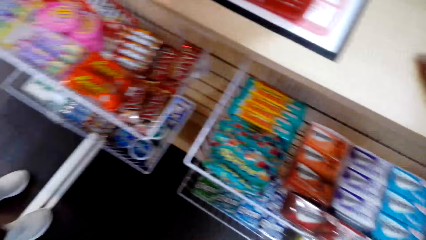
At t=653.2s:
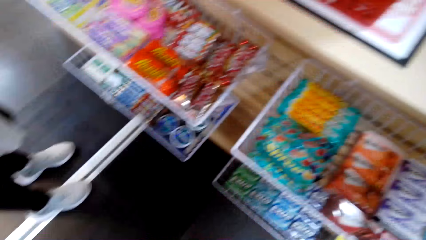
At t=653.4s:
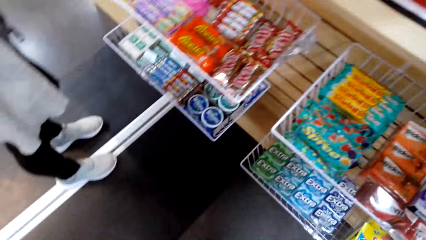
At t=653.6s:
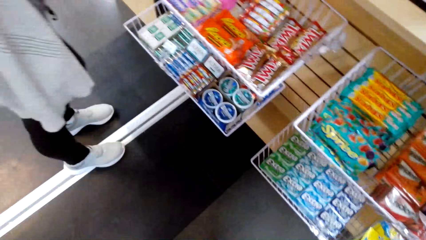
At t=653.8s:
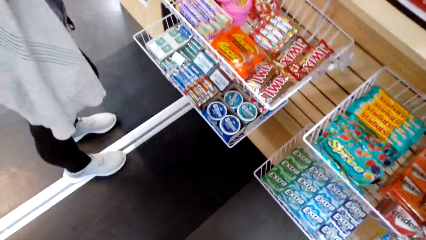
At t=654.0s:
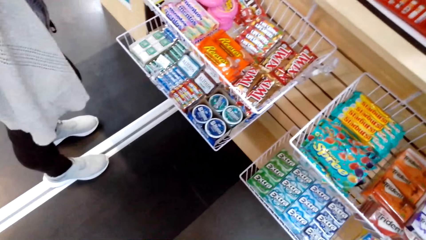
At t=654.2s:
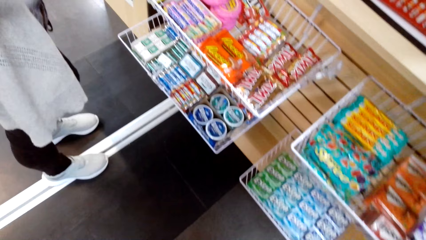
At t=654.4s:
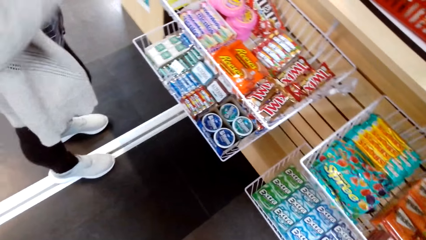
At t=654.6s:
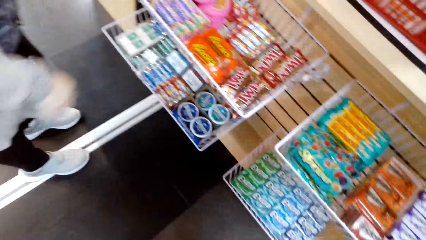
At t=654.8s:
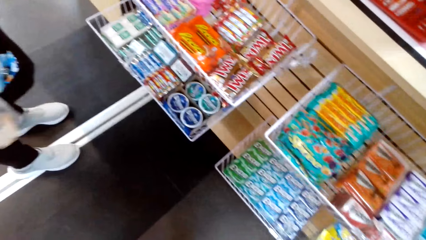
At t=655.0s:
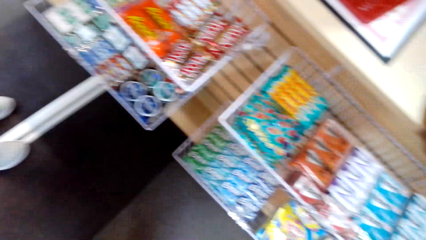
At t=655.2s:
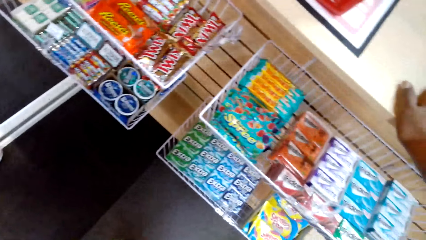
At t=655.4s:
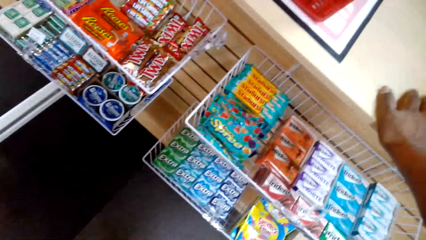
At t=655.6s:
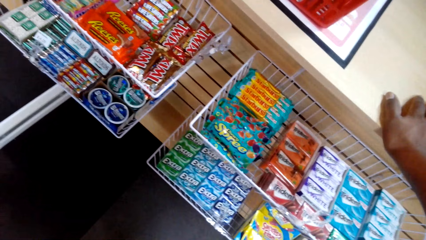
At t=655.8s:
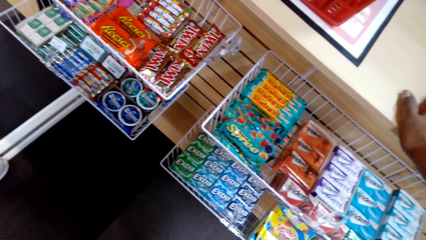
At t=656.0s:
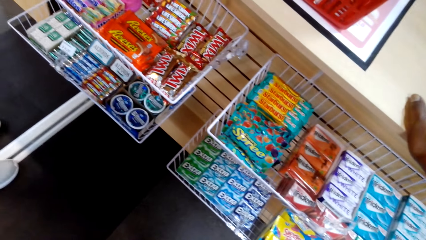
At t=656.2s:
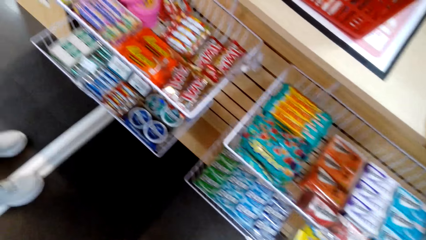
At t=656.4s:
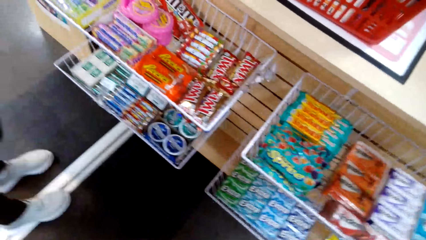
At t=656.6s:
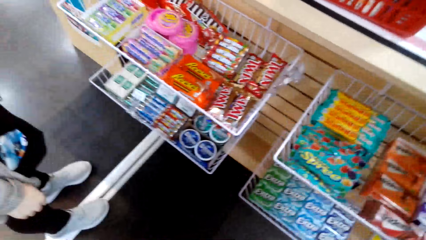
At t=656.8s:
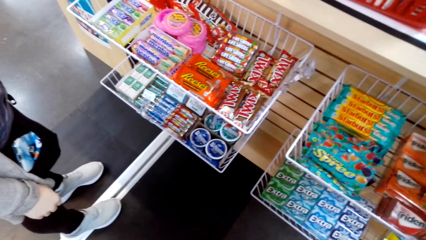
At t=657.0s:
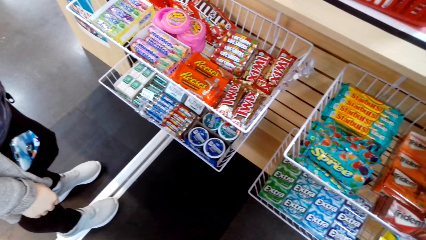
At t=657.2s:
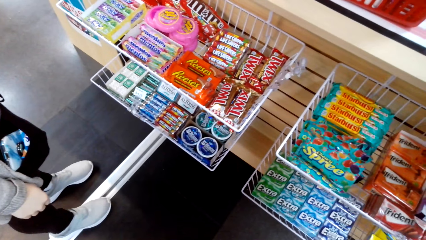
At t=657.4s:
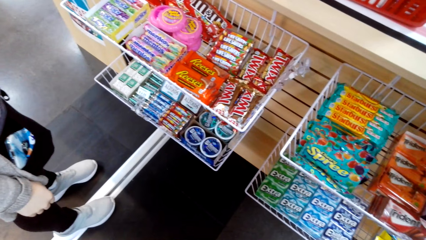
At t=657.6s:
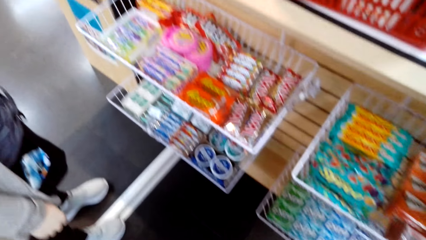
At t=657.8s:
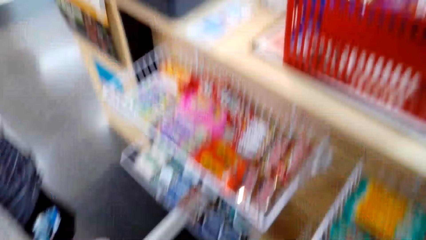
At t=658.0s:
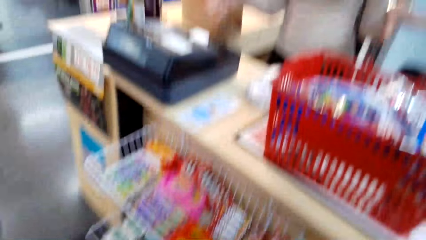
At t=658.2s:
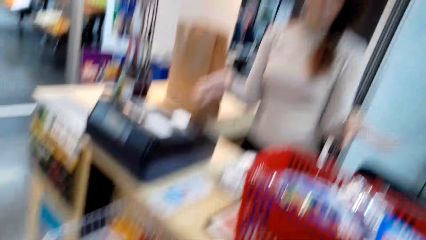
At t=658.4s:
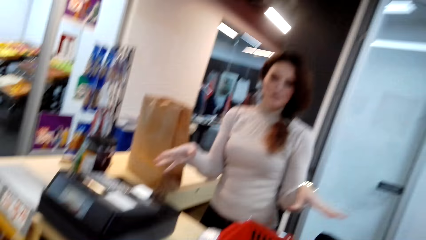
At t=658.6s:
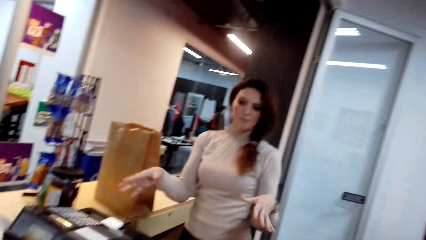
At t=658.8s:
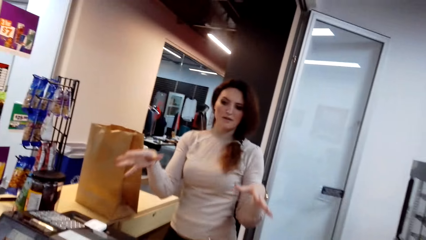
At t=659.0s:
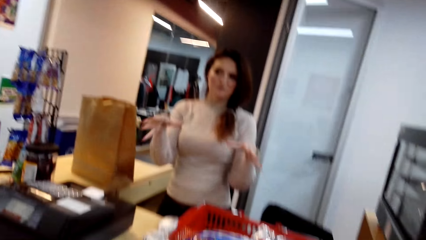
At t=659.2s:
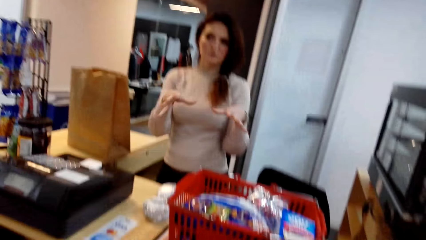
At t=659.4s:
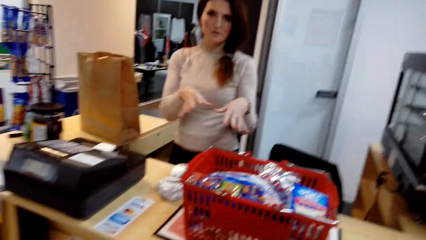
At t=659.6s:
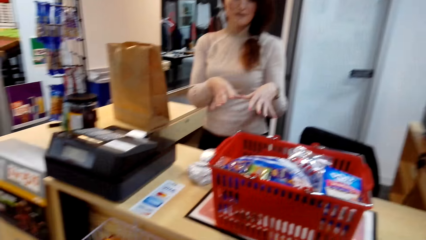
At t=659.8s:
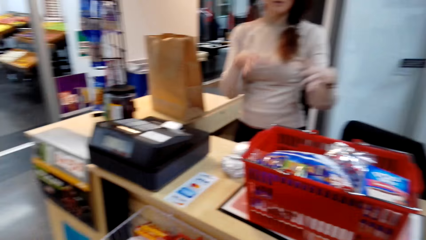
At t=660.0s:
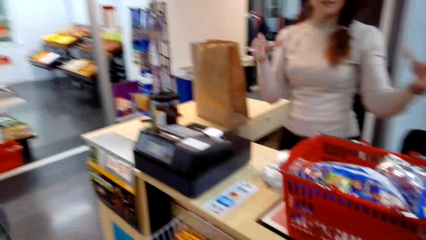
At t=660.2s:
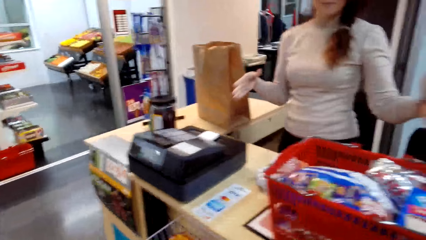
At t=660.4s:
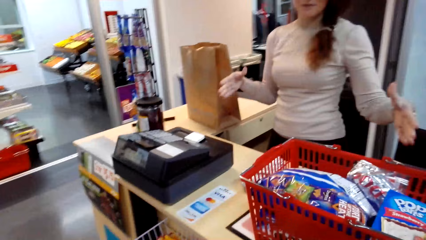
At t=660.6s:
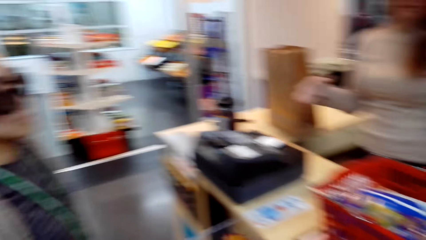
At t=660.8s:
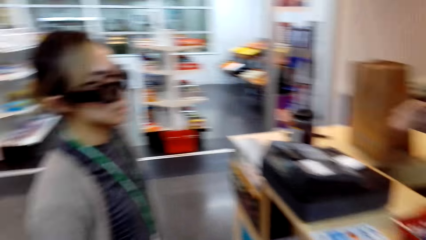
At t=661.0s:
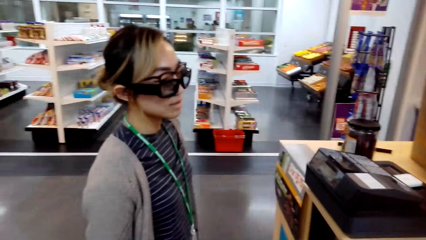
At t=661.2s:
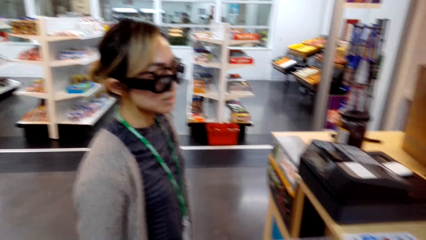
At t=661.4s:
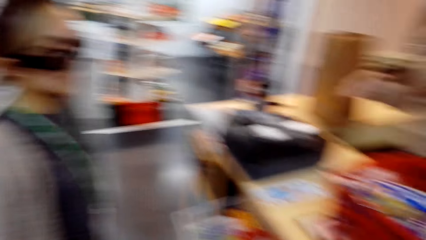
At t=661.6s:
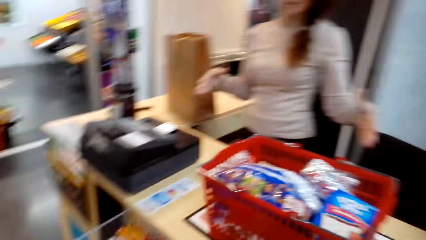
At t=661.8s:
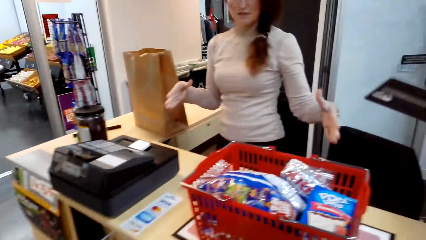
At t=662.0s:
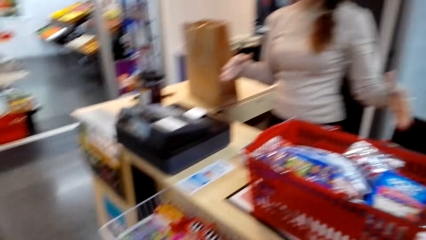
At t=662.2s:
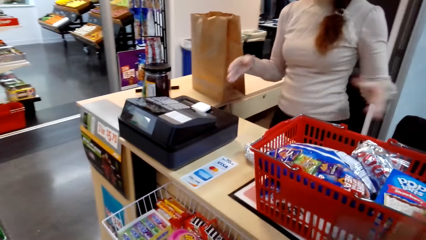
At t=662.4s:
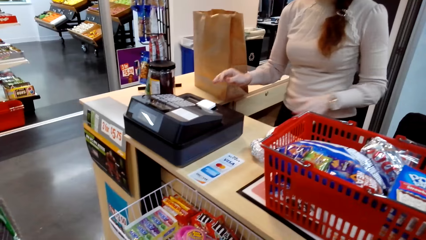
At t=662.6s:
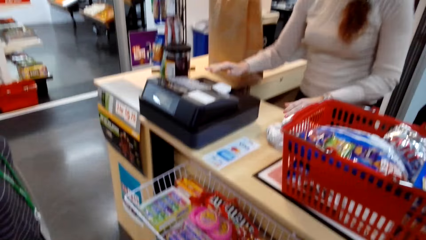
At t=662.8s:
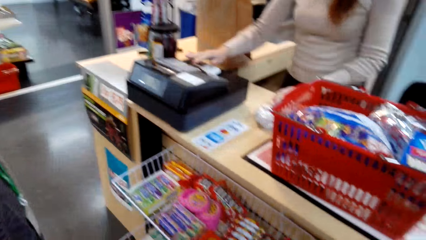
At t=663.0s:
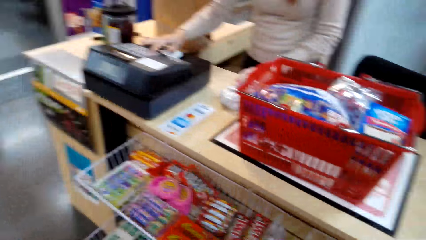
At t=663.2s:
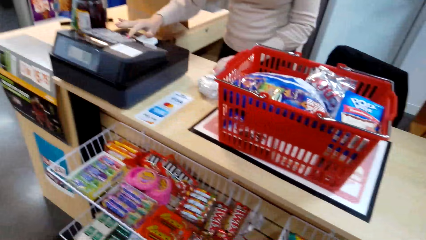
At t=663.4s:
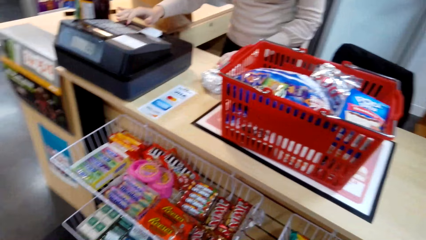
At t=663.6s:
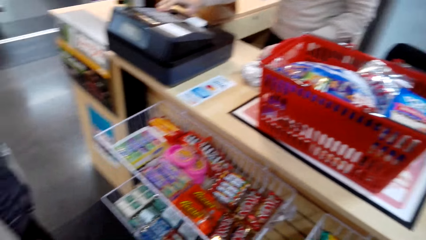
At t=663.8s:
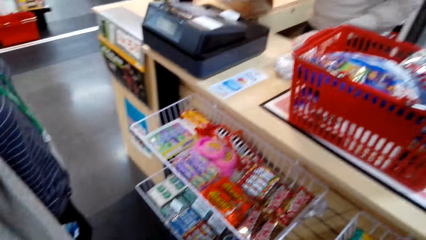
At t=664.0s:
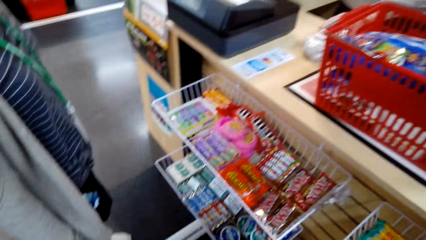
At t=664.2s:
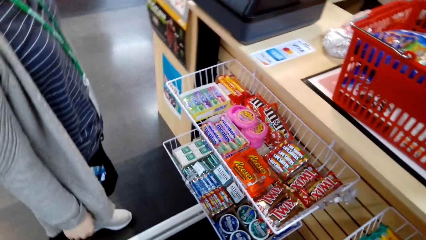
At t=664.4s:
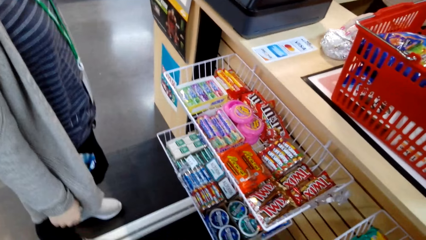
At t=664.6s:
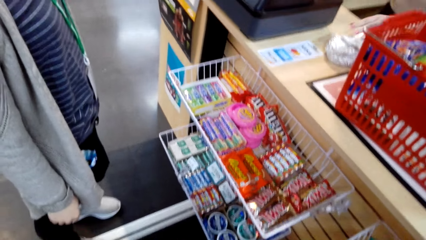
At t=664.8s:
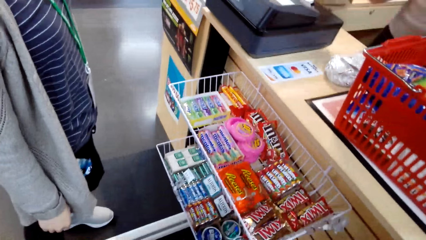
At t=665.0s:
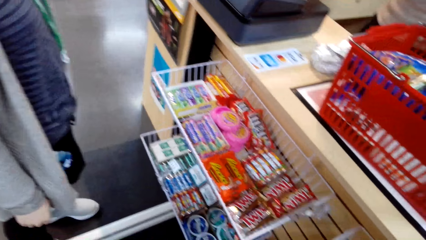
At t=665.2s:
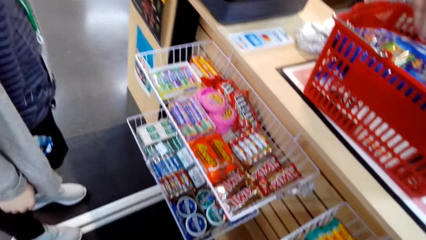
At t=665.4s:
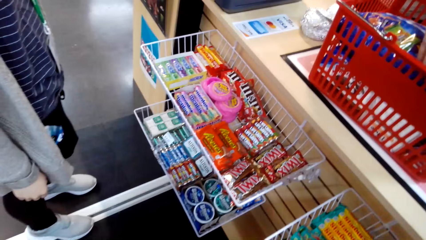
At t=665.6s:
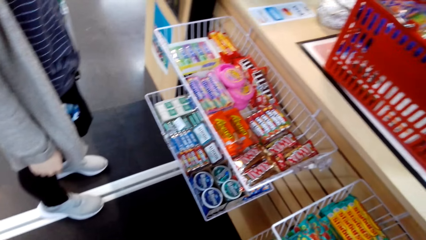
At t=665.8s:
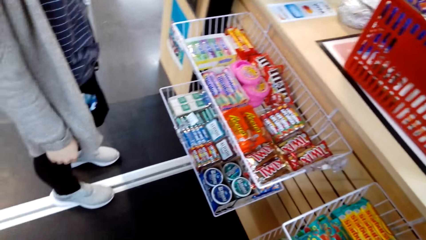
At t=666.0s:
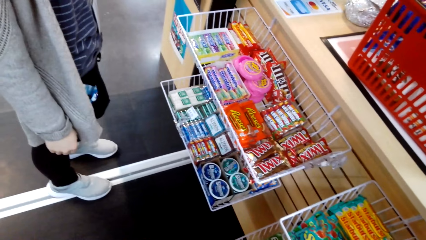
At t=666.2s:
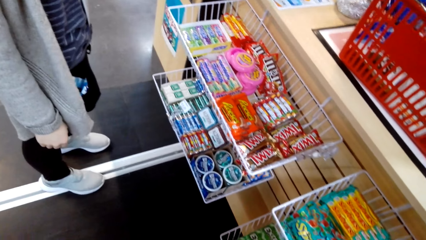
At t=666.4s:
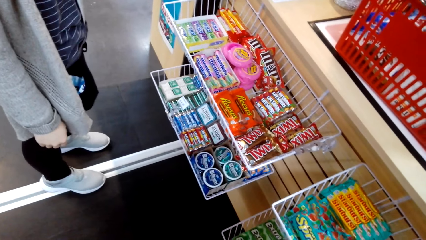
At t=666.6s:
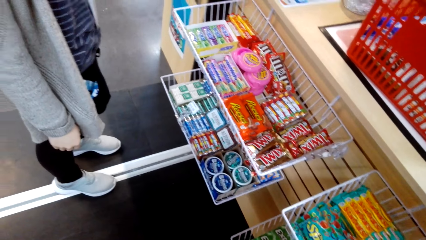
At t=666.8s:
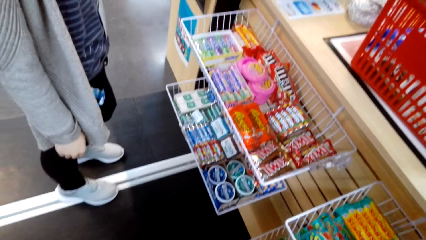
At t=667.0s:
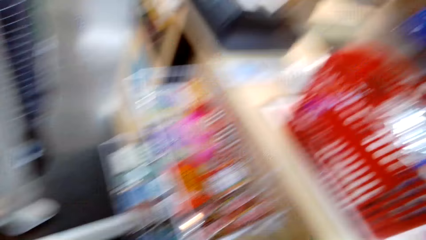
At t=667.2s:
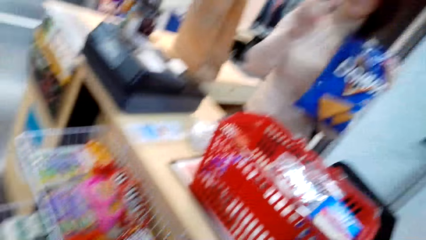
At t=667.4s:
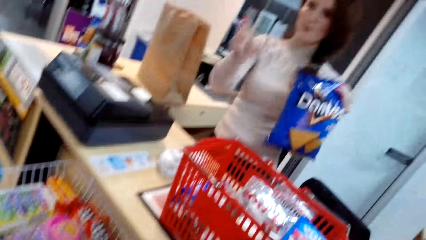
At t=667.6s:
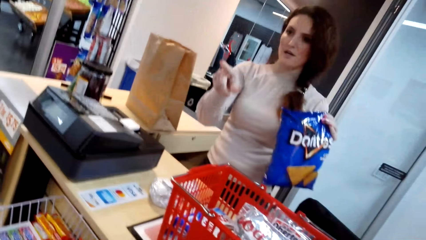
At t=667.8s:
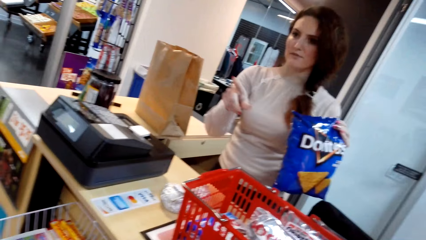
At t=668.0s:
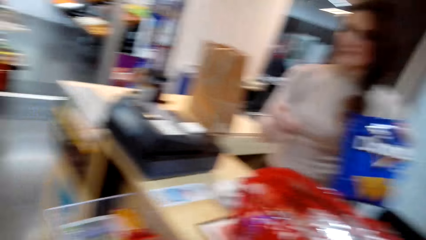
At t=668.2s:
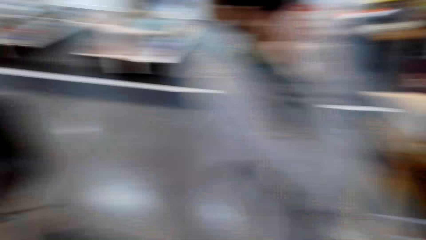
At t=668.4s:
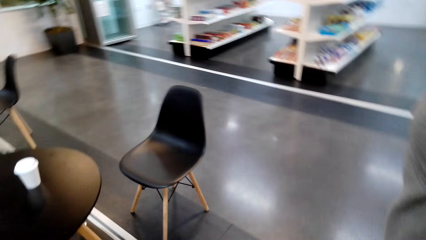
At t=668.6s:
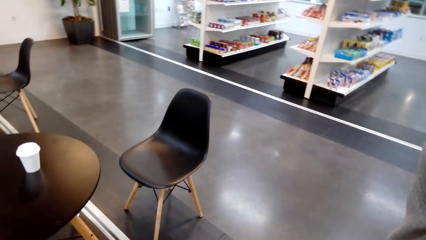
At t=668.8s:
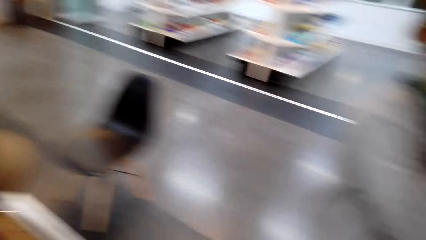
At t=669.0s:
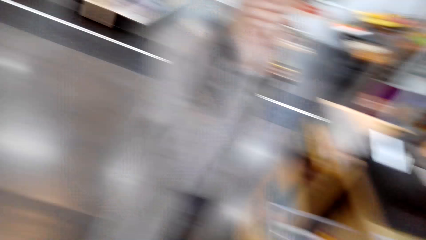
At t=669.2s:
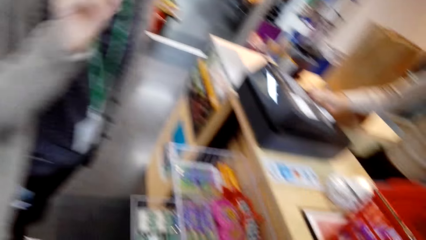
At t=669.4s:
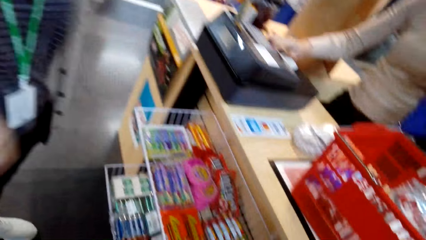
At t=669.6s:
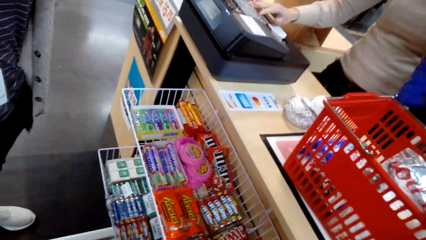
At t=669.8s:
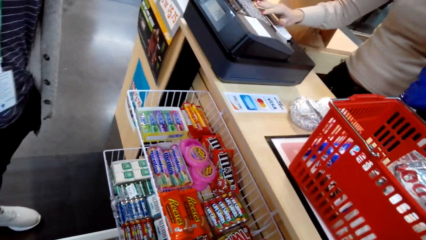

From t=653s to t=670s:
A woman demonstrates with both hands. The woman drags something on the counter and tills with the till machine. The woman pulls her hand off something and picks up Doritos. The woman gestures with her hand. The woman holds something. The camera wearer looks around the store.
